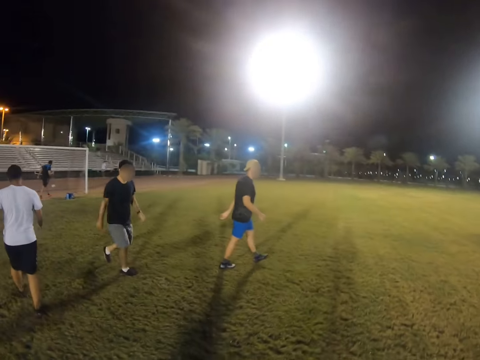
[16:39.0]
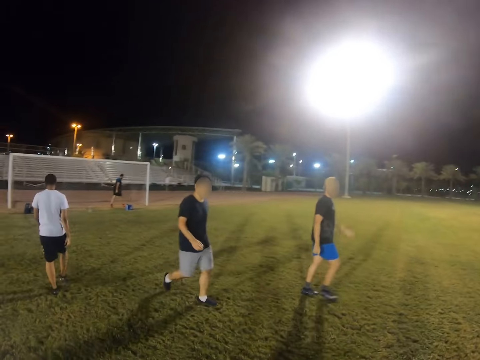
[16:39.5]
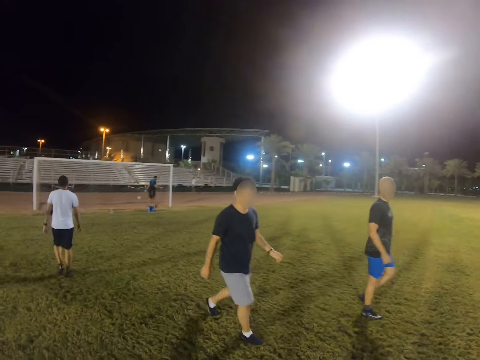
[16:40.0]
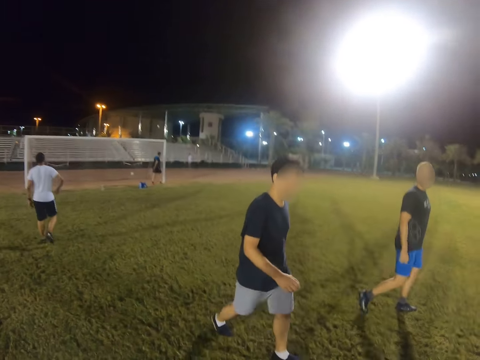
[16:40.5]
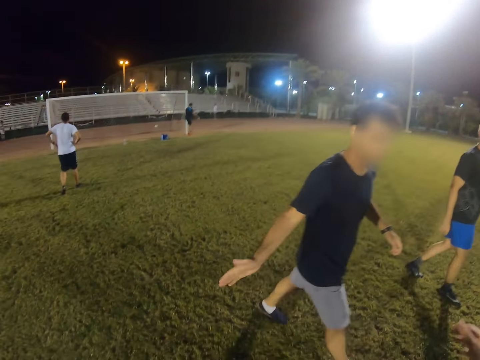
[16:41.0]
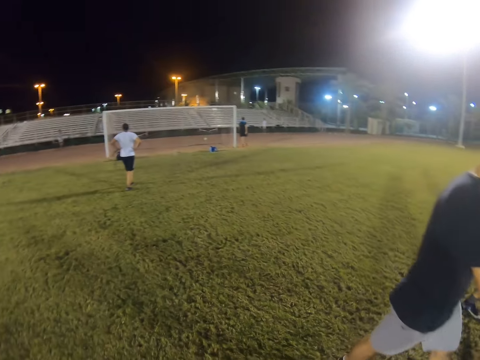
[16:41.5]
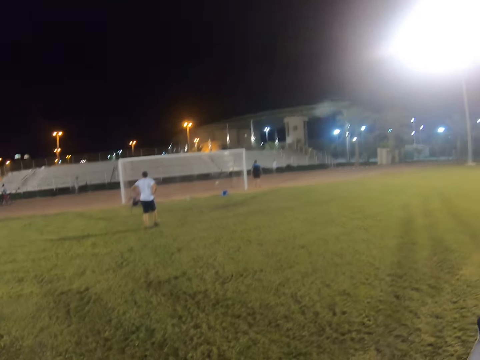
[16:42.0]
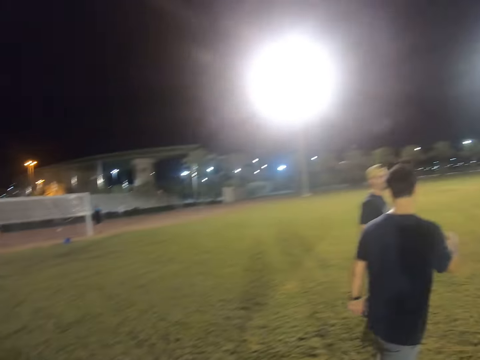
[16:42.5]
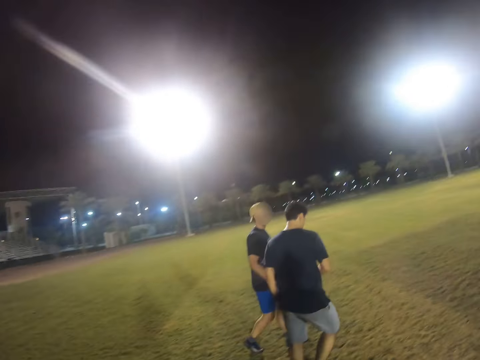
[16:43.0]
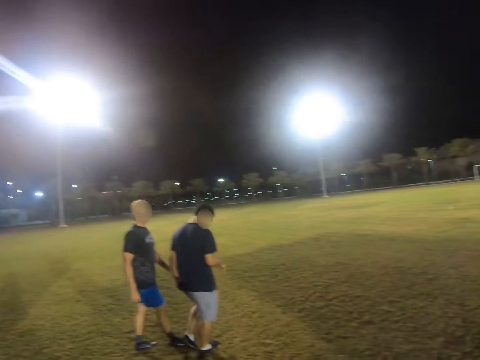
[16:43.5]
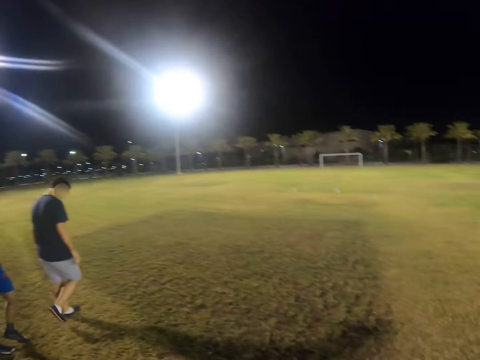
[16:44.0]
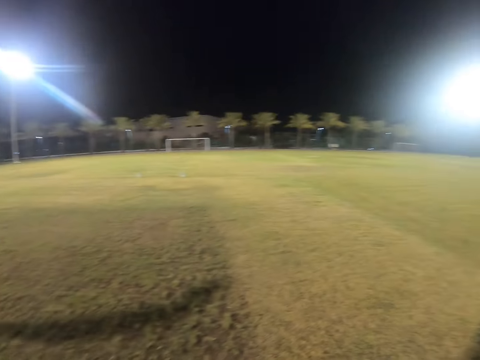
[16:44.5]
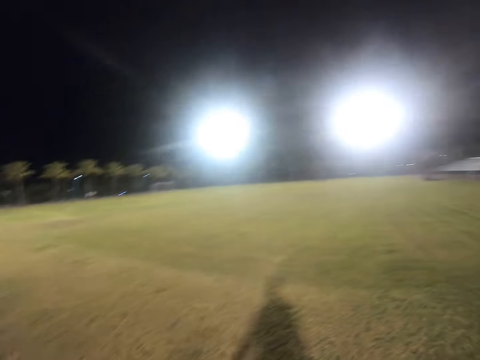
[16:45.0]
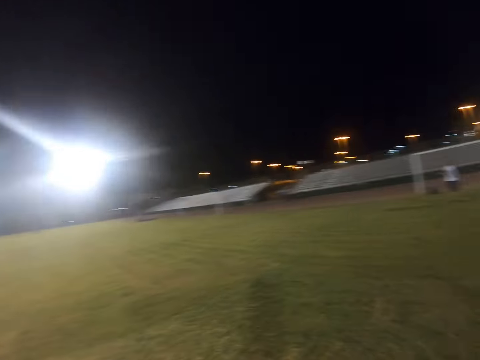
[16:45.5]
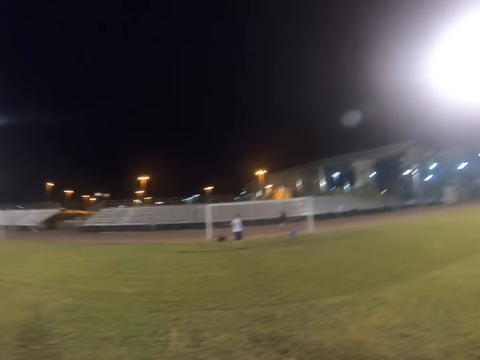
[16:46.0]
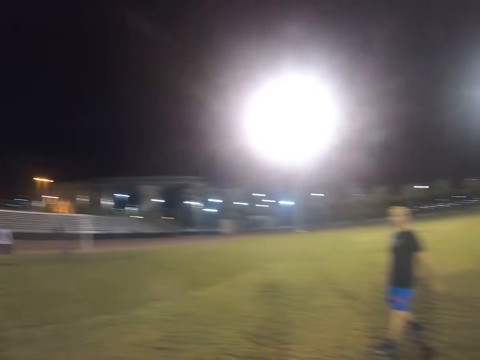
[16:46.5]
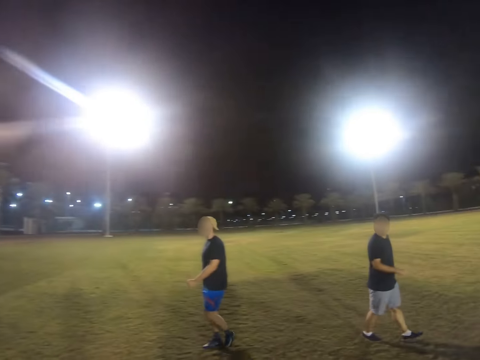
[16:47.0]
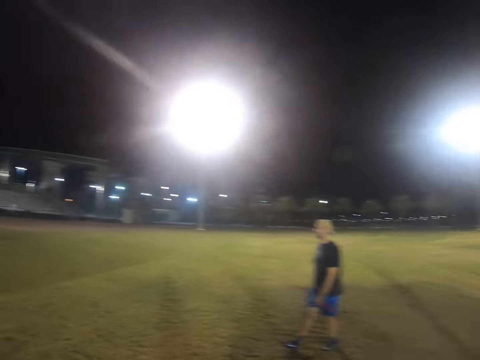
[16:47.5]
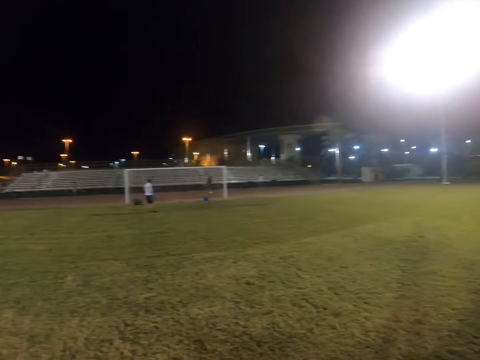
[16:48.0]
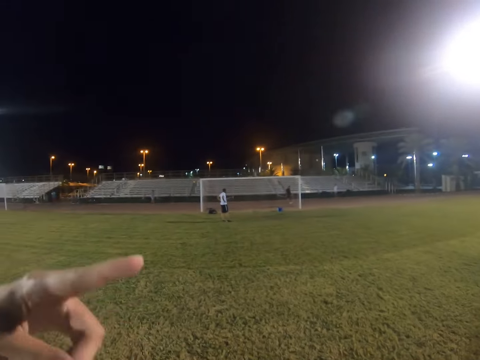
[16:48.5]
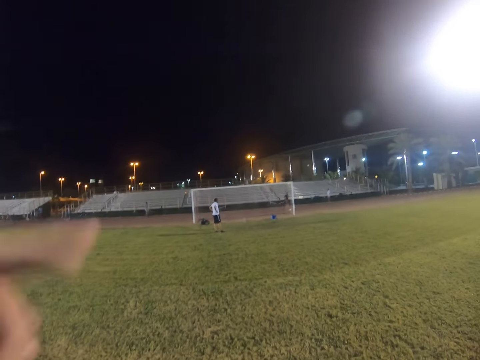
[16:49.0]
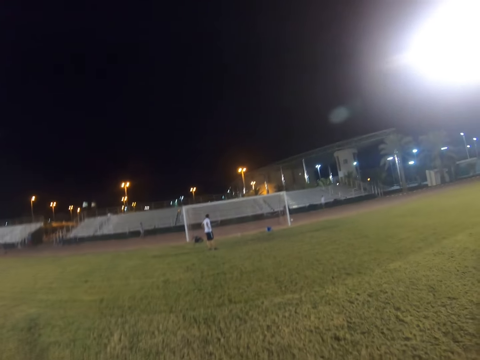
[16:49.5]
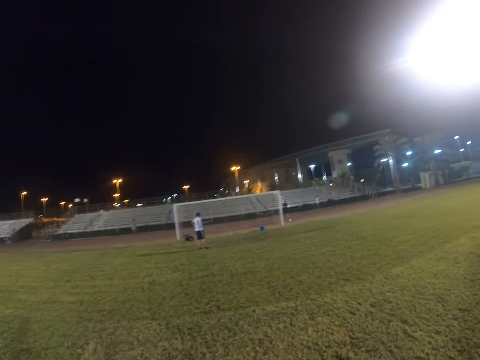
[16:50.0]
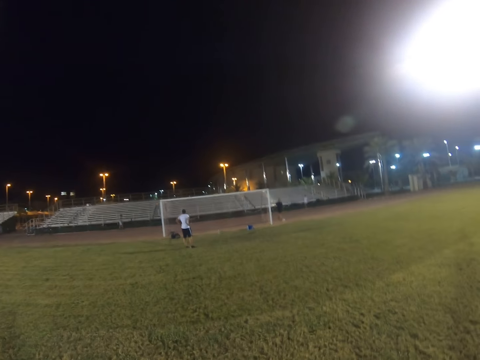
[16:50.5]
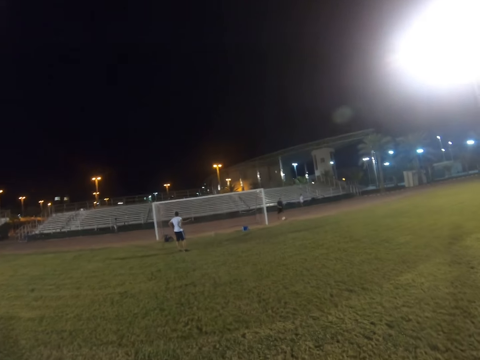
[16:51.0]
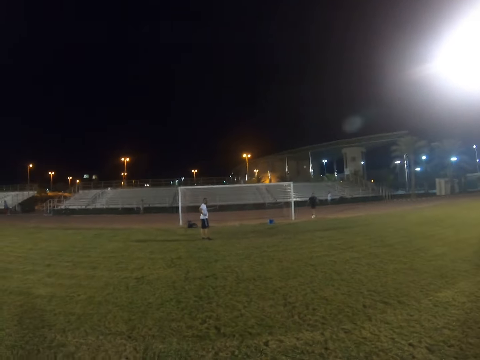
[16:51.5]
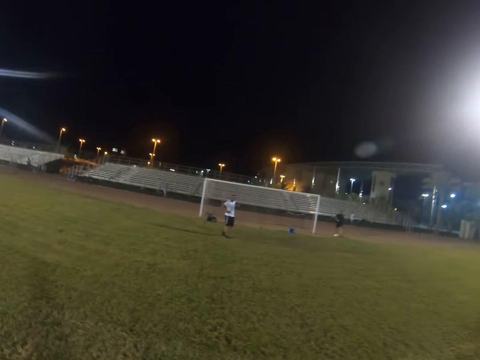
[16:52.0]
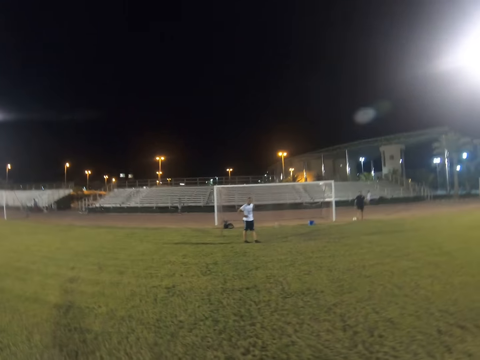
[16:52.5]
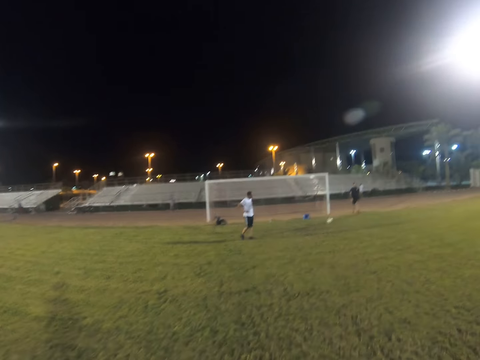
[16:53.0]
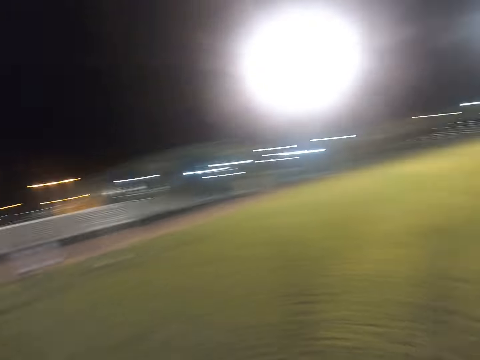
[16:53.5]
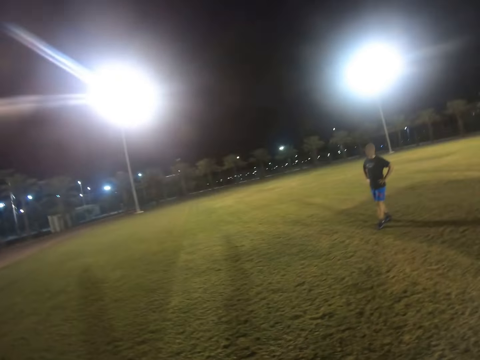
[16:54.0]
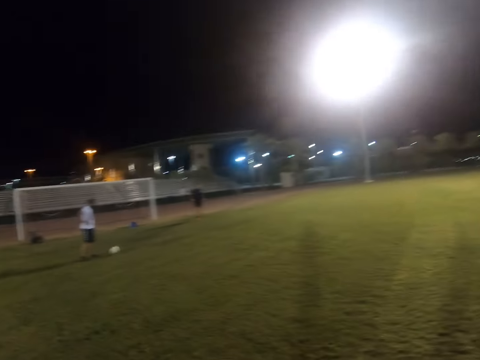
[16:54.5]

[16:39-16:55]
A man walks in the field. Another man walks in the field. Another man walks in the field. The camera wearer walks in the field. Another man walks in the field.

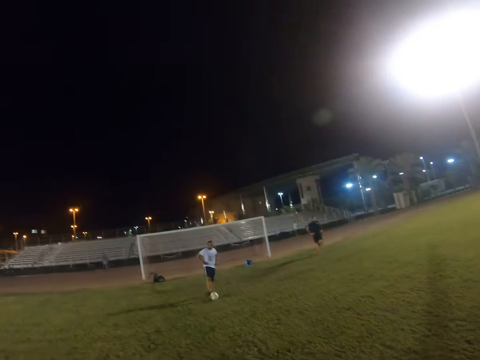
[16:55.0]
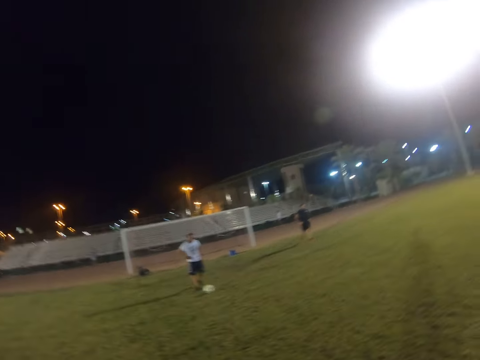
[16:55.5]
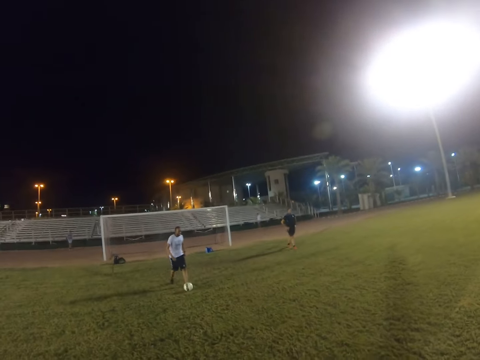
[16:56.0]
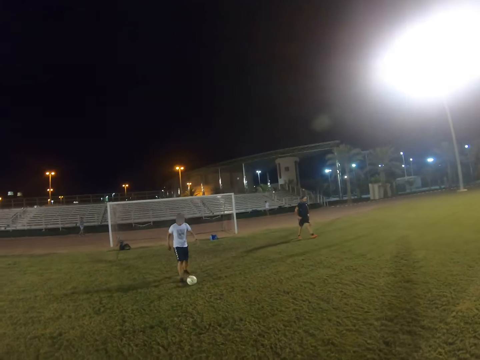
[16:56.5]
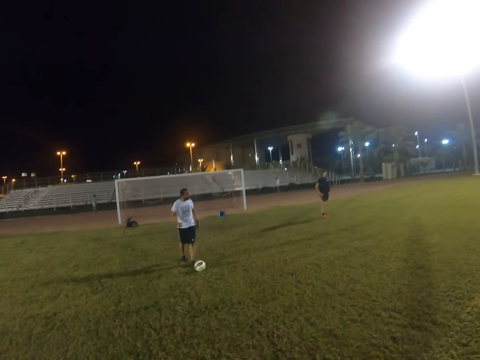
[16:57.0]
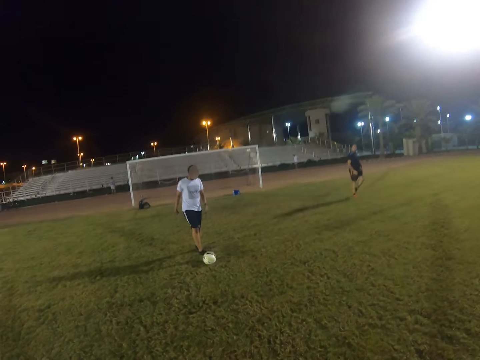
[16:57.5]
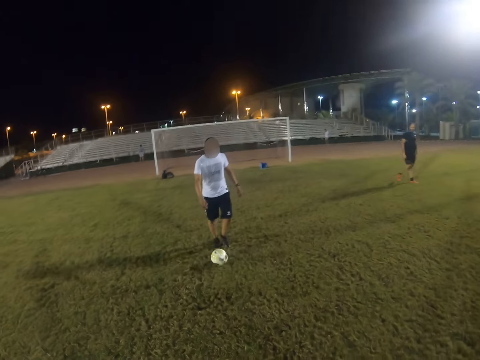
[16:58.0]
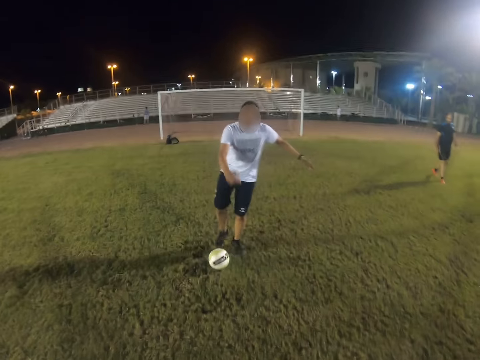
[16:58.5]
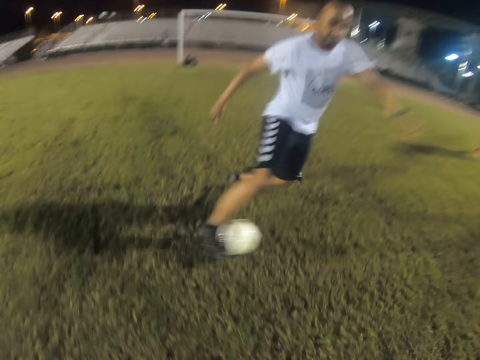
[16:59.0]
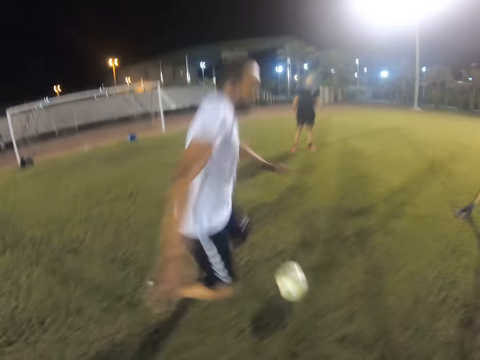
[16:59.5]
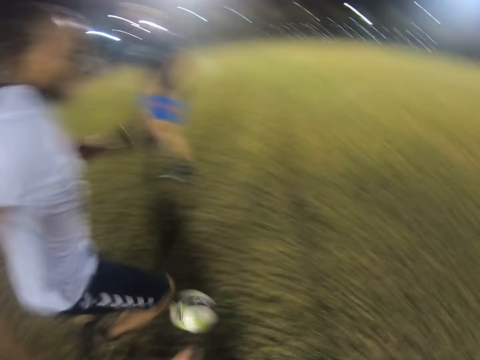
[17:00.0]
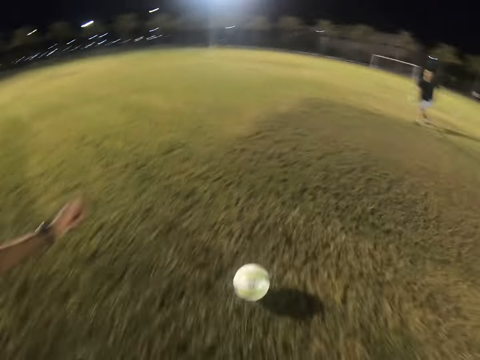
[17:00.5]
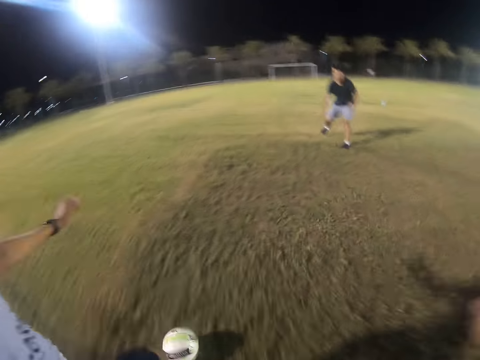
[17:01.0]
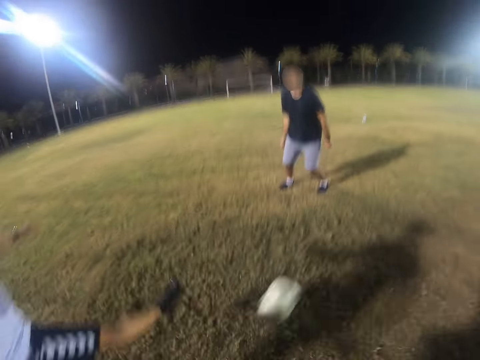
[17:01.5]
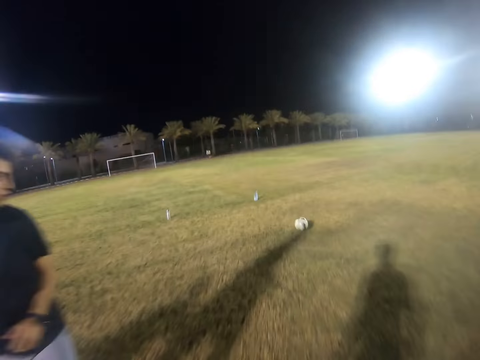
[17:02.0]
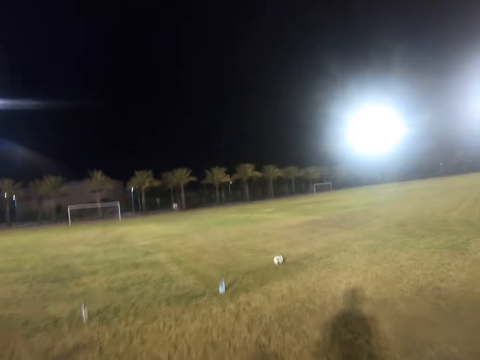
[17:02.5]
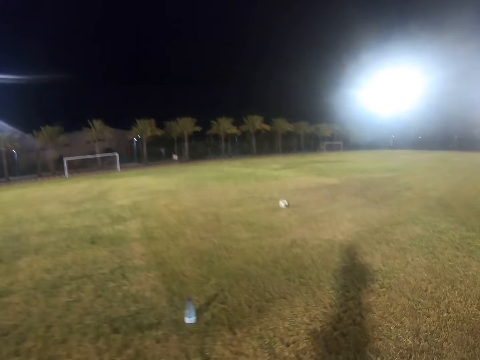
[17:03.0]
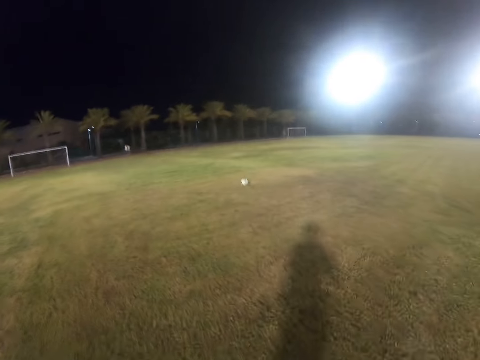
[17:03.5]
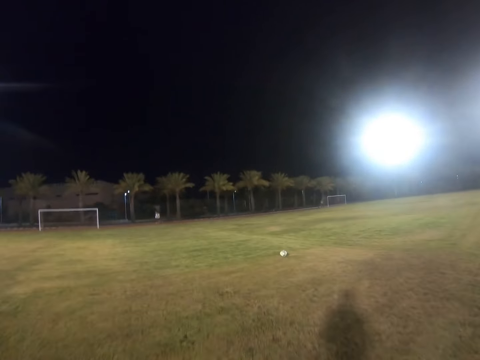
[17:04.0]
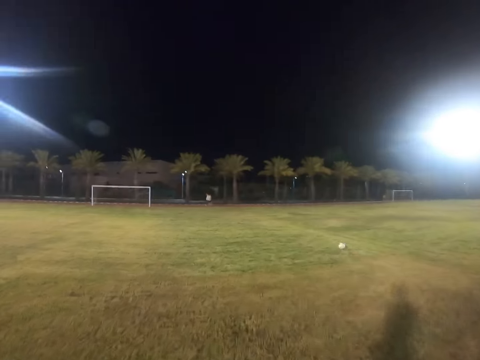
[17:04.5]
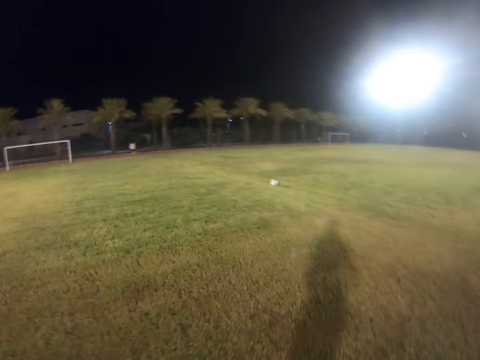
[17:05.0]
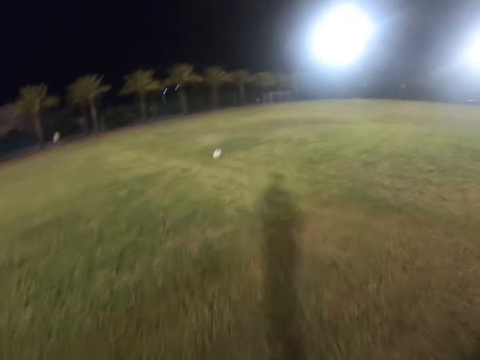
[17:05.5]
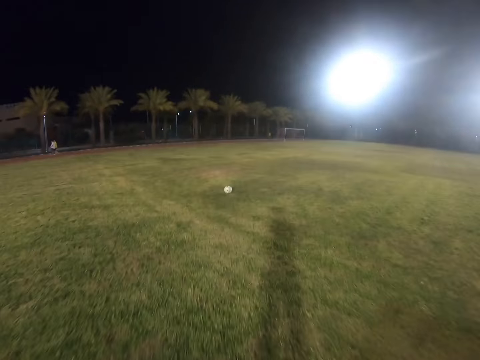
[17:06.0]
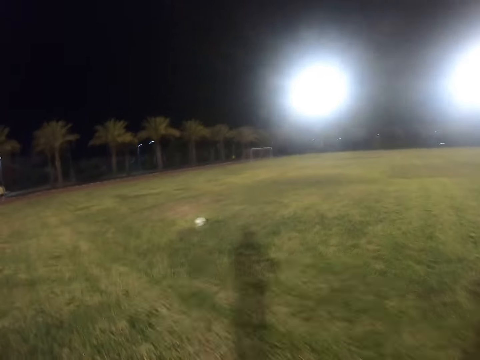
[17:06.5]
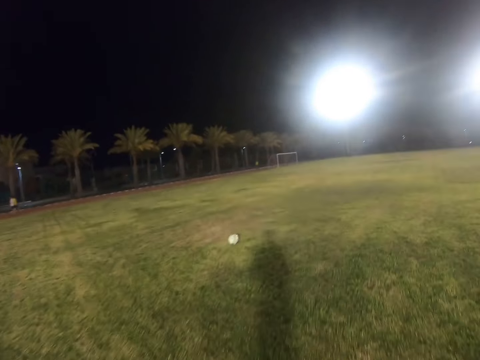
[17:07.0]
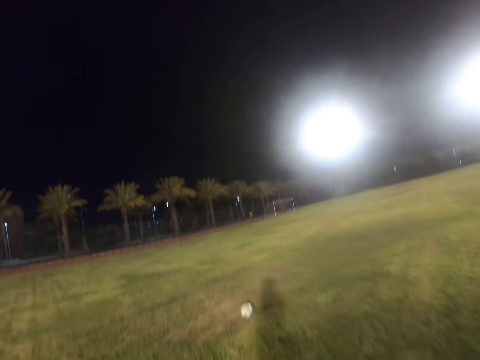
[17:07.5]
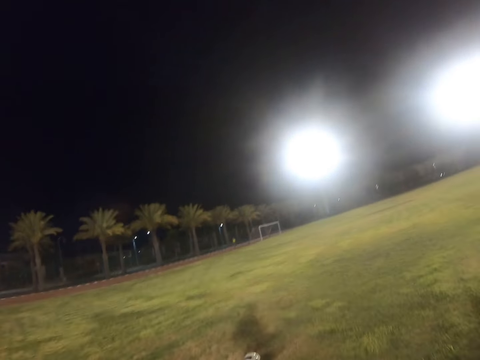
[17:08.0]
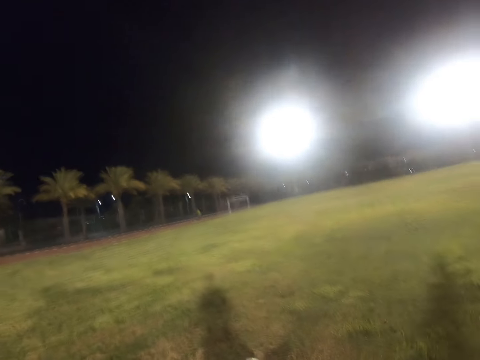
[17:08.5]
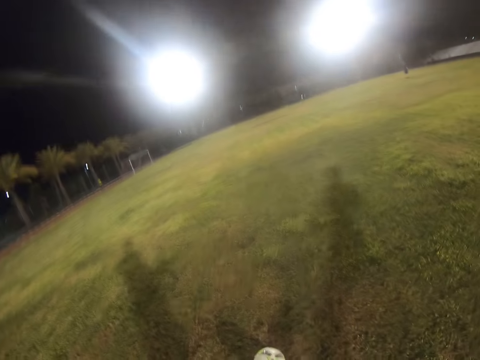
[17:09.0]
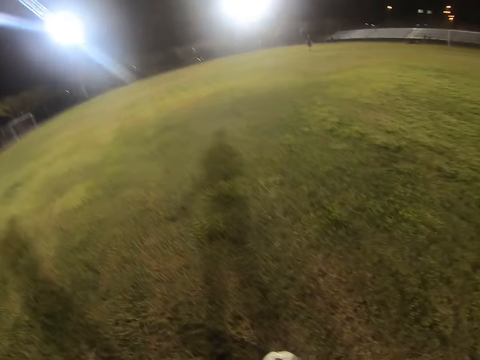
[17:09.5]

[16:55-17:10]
A man walks in the field. The man plays football game. The camera wearer runs after the ball.
